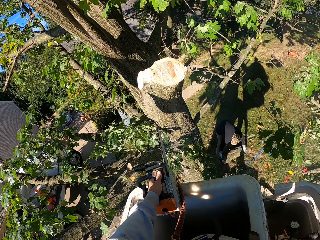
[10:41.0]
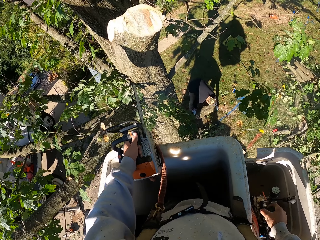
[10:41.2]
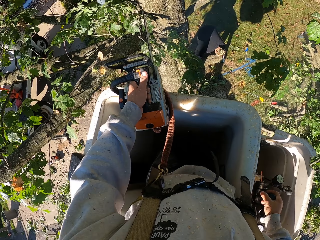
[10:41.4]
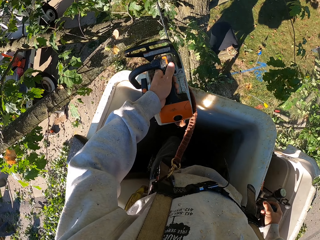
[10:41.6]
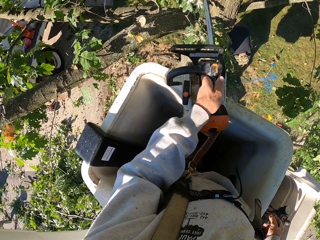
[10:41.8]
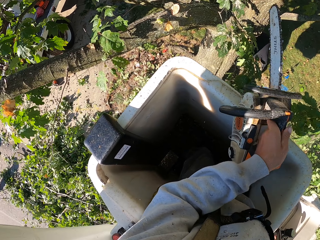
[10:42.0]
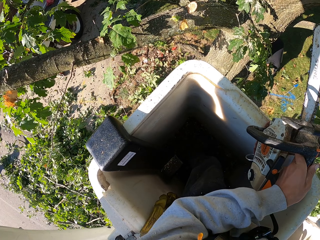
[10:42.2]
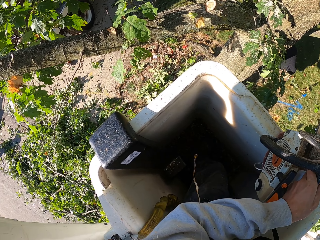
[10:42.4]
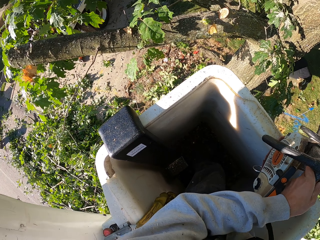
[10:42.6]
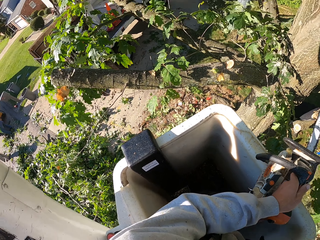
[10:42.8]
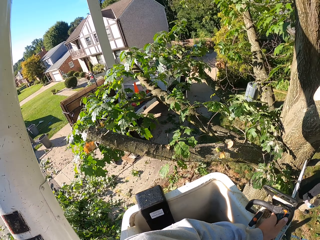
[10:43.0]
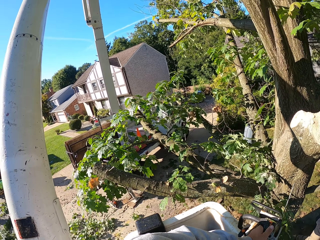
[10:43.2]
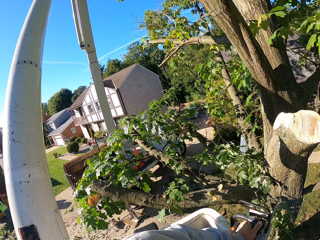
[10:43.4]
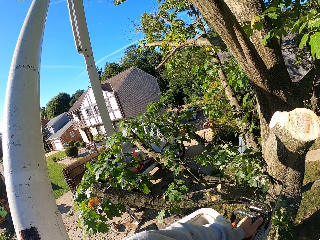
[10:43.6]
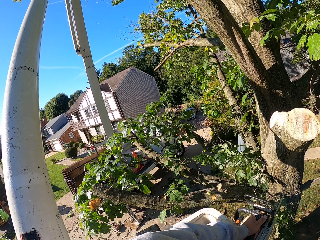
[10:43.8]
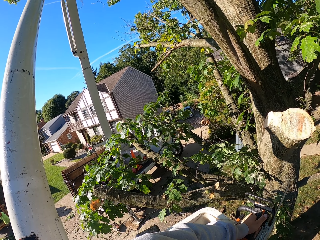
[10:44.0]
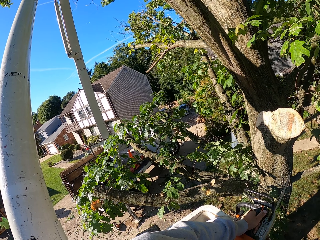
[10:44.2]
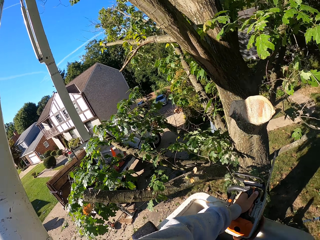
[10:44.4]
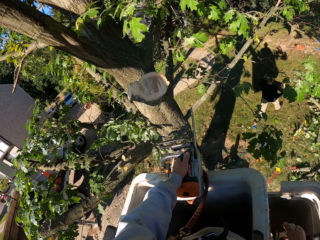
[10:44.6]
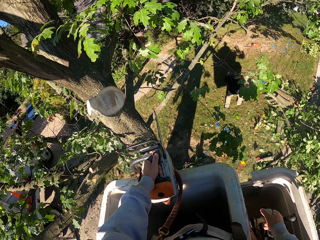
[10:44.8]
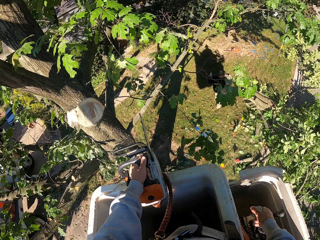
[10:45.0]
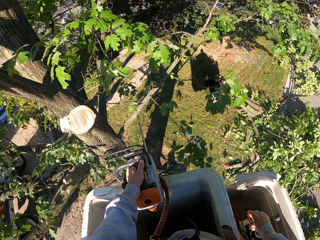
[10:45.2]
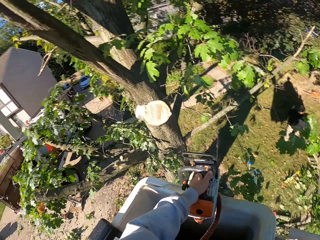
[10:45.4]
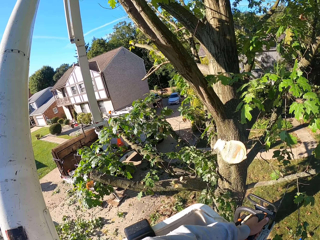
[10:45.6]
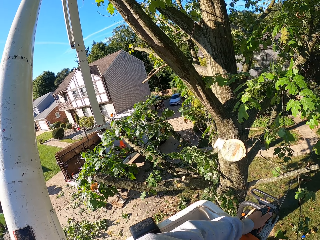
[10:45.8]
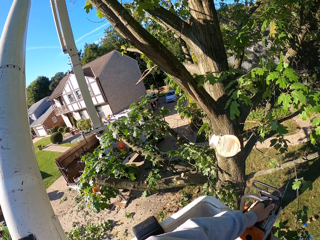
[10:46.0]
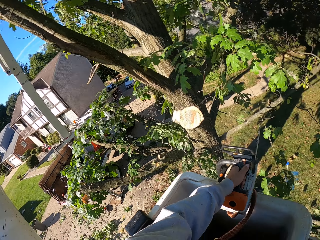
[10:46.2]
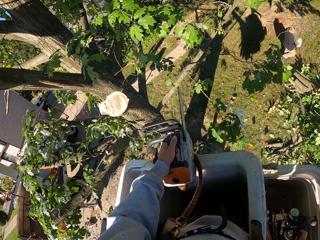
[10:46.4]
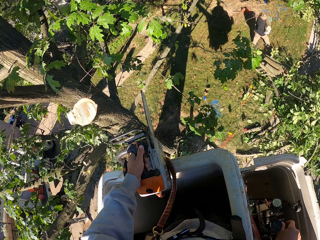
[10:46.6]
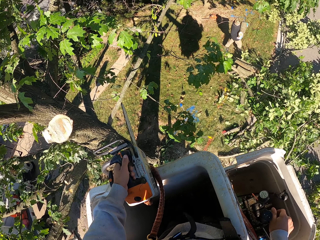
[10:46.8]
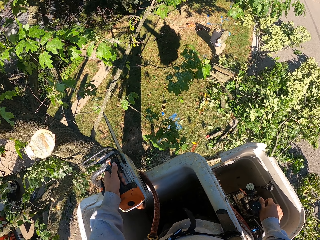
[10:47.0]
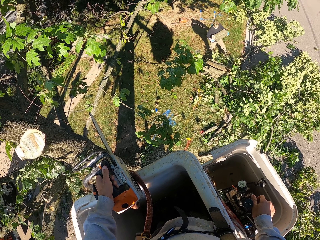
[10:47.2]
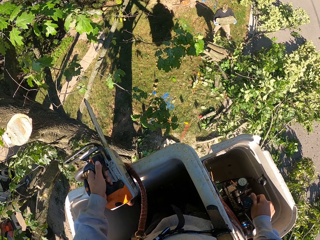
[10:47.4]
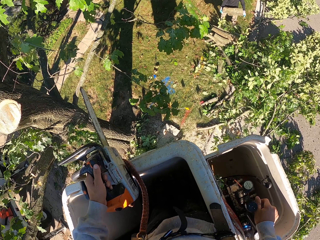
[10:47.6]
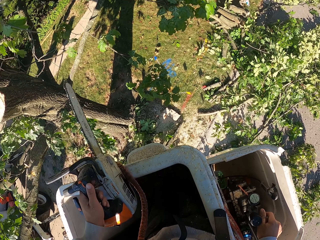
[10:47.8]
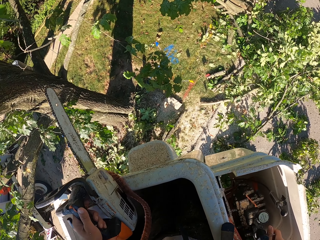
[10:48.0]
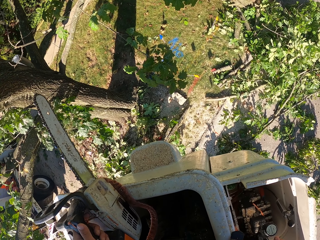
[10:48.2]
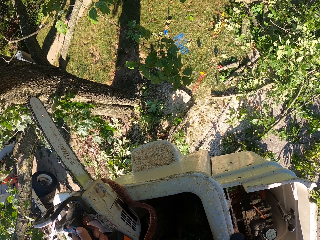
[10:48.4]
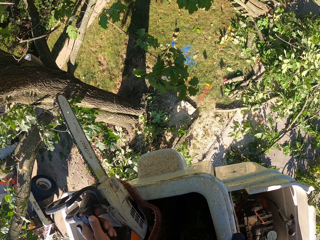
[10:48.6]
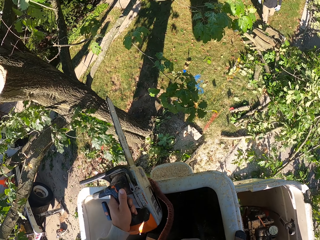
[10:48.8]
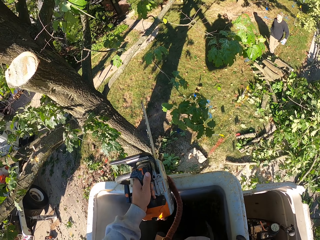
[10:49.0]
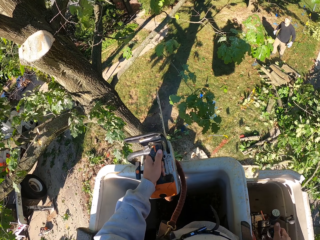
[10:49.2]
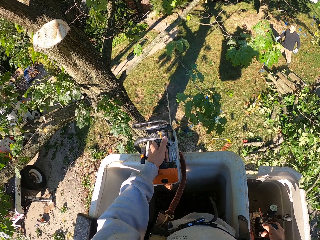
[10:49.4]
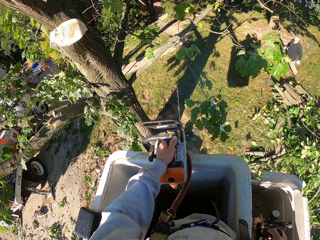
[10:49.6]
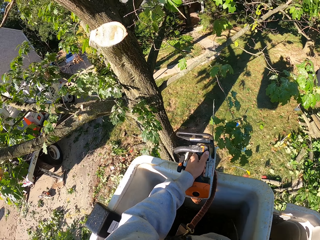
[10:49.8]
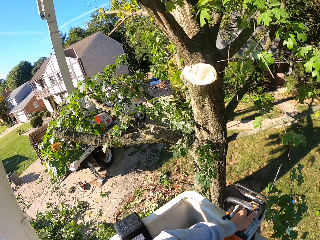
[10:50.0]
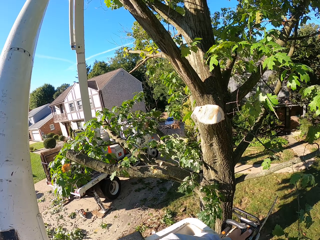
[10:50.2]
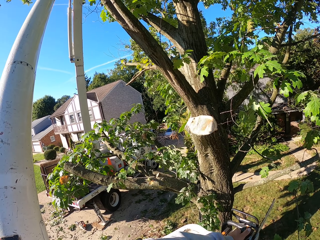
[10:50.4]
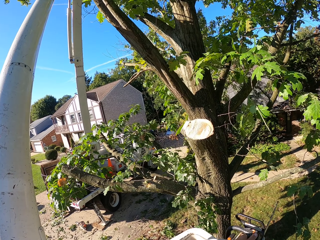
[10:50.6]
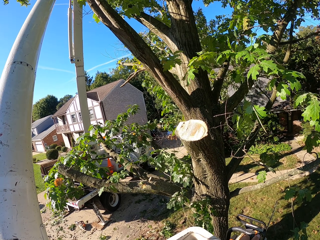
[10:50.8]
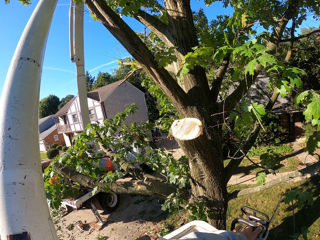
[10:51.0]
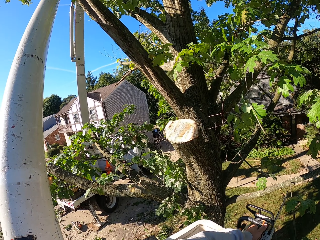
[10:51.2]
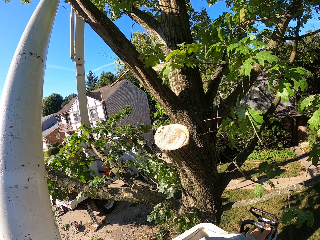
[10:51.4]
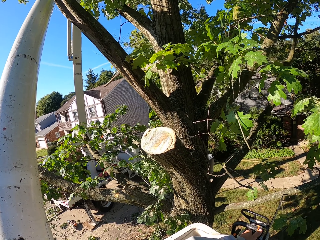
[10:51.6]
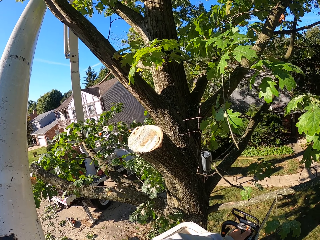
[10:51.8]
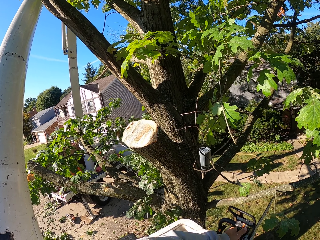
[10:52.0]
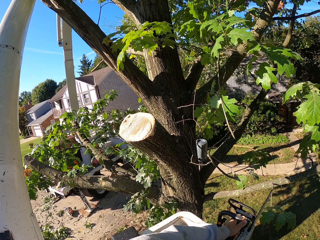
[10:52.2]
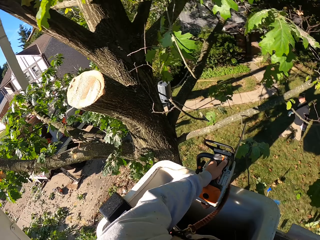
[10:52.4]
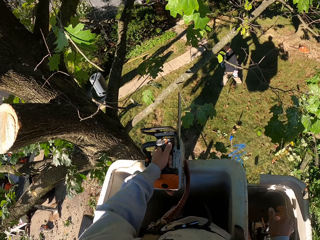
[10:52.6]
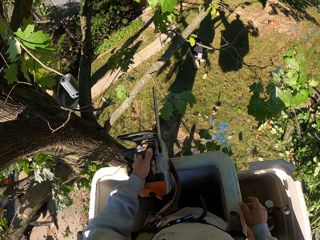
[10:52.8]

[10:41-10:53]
A man carries the branch from the ground with his hands. The man drops the branch in his hands on the ground. The camera wearer operates a lever of the aerial lift with his right hand. He cuts the tree branches with a power saw.

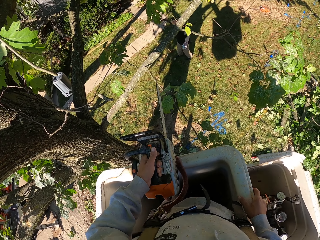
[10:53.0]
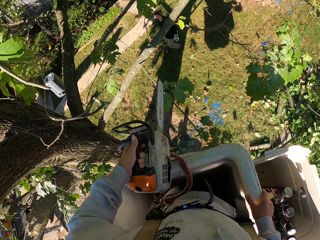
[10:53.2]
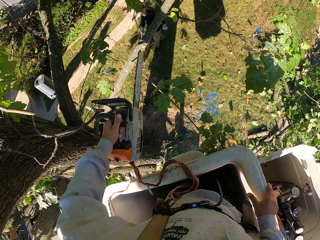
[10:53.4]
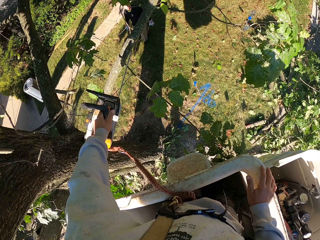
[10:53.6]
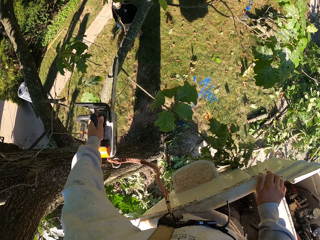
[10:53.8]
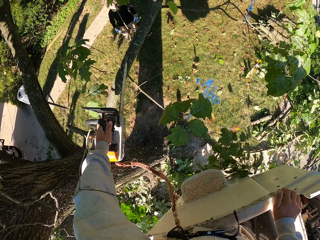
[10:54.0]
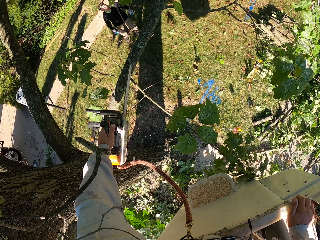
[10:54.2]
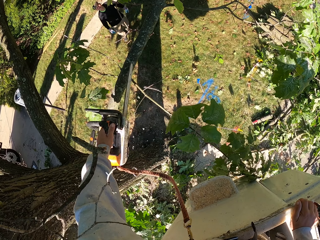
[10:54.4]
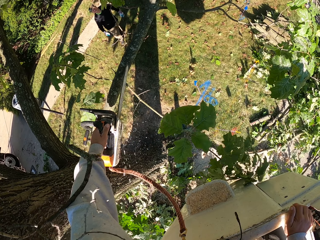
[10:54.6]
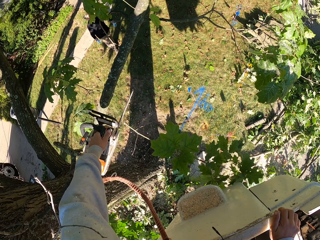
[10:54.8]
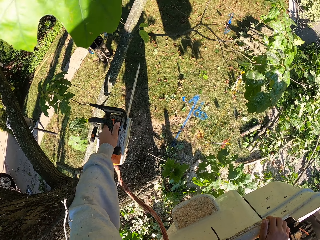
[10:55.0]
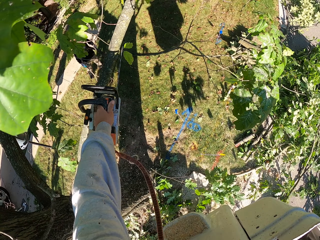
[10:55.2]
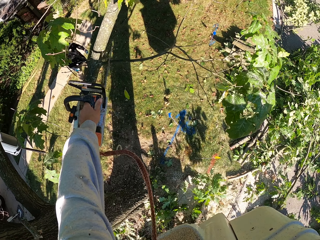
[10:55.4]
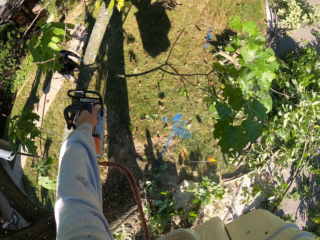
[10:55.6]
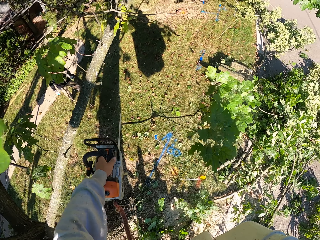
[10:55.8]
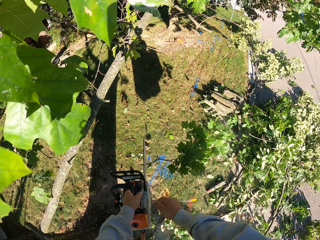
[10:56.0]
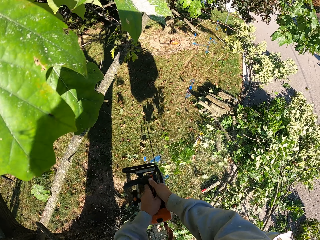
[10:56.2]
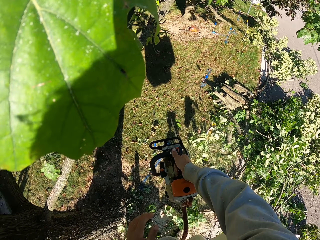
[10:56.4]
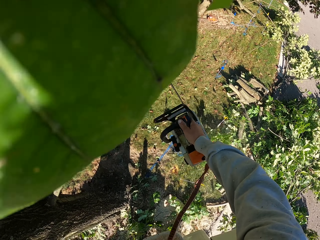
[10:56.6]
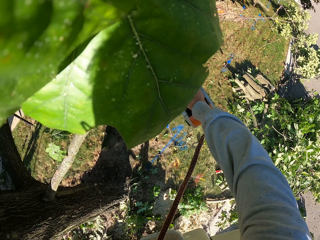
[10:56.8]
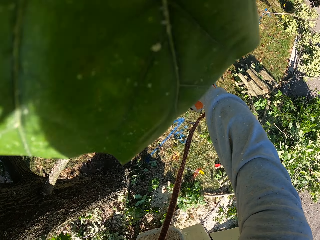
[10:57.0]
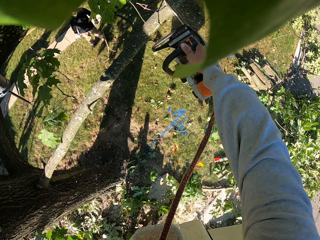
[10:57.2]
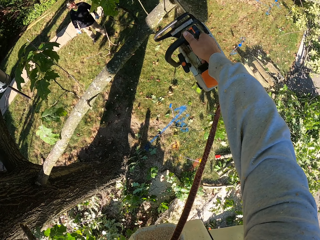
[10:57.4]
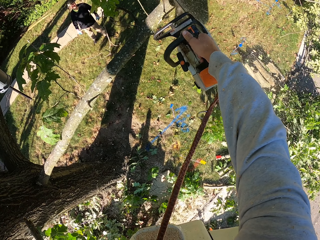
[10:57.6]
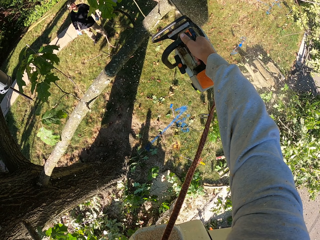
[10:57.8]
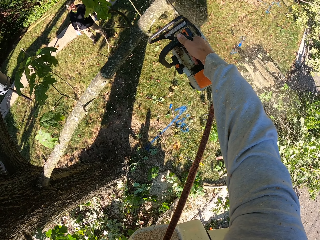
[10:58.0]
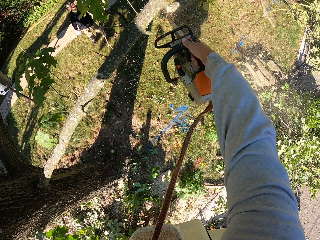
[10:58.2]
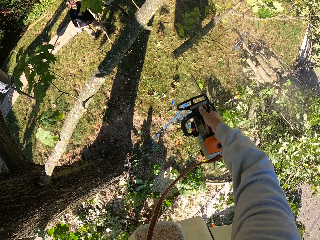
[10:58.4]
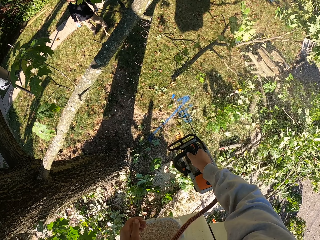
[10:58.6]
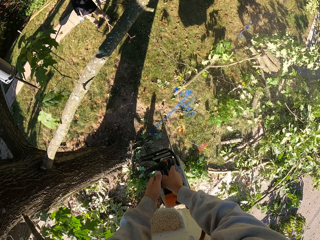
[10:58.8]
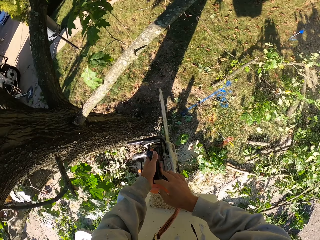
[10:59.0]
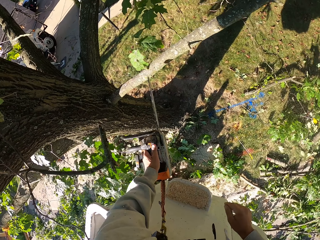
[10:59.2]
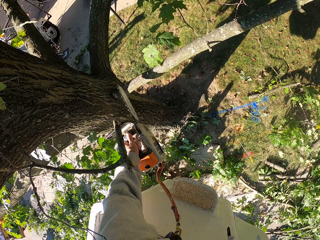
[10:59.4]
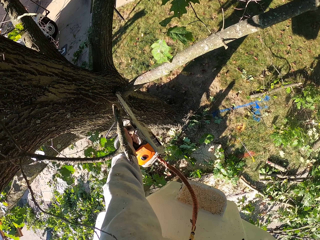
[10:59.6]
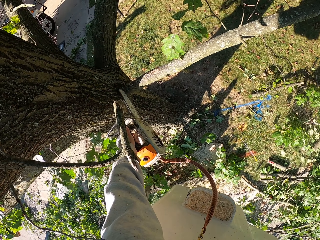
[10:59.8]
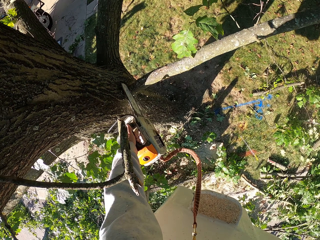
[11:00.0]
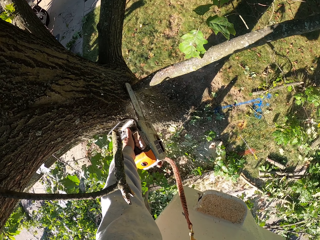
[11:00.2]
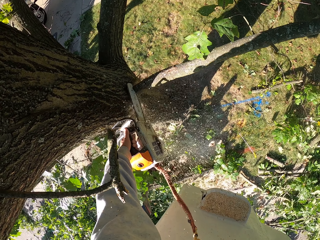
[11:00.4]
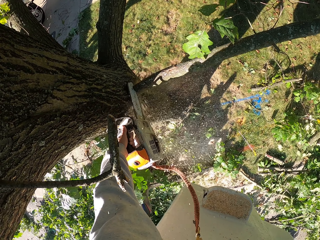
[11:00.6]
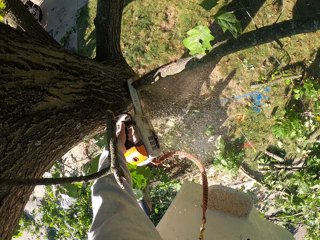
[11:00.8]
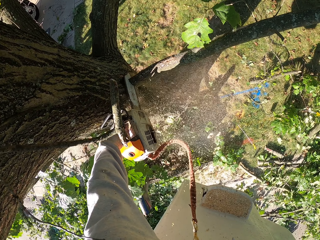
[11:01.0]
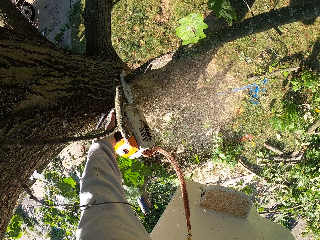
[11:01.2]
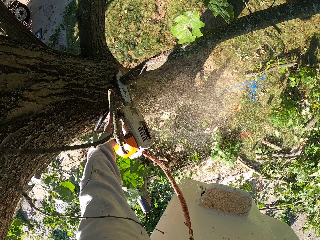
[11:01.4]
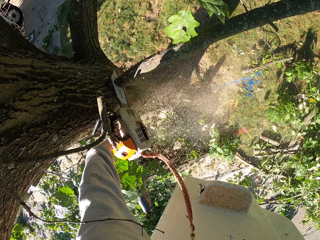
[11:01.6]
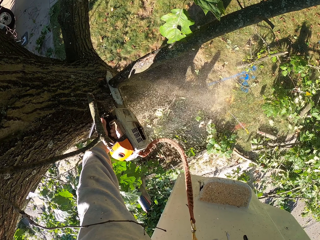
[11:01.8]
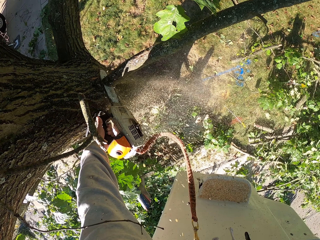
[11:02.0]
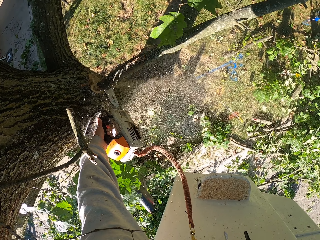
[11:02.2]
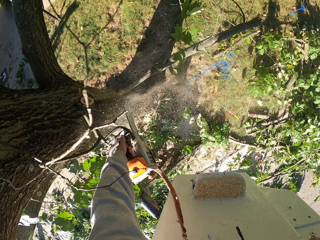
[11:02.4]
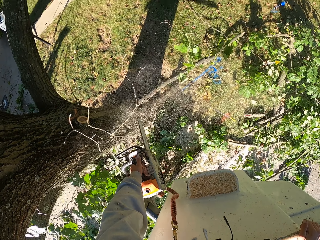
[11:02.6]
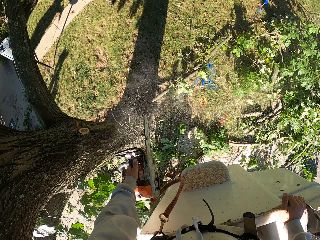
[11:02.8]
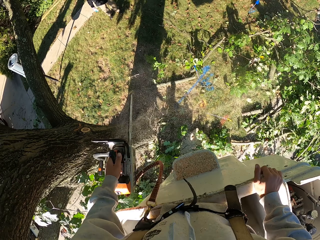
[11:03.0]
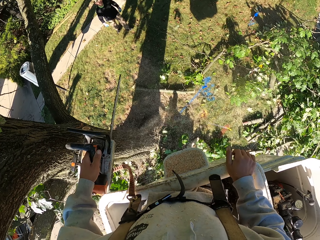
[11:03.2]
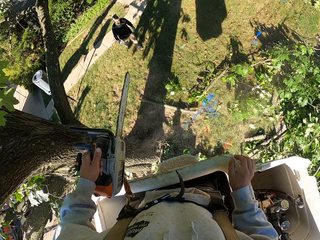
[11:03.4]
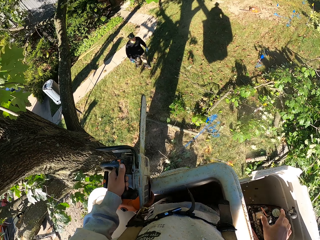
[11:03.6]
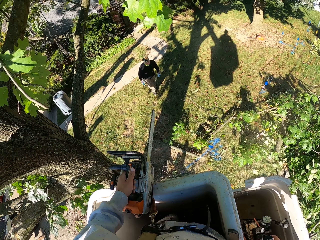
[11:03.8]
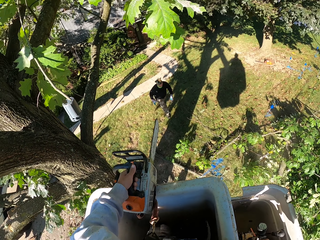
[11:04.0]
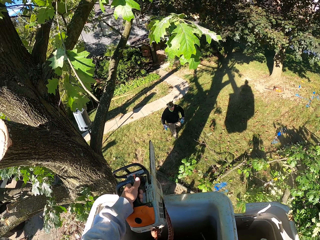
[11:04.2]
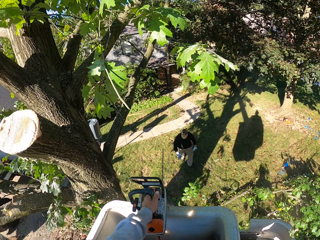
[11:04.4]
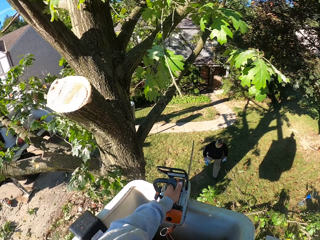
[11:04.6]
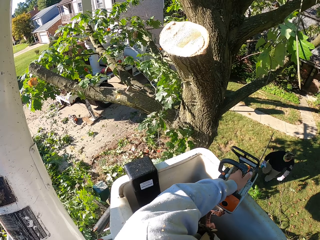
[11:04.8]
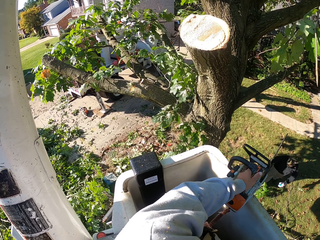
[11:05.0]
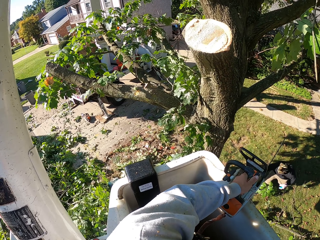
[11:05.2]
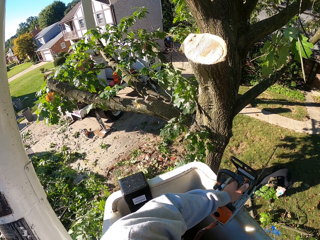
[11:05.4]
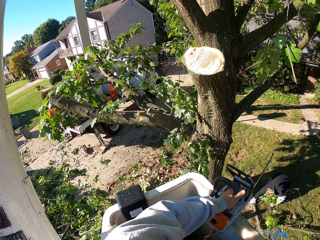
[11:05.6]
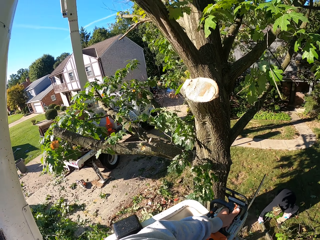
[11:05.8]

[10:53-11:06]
The camera wearer places his right hand on the carriage of the aerial lift. He cuts the runner of a plant with the chain saw in his left hand. He cuts a branch of the tree with the chain saw in his left hand. He passes the chain saw from his left hand to his right hand. He cuts a branch of the tree with the chain saw in his right hand. He passes the chain saw from his right hand to his left hand. He cuts a branch of the tree with the chain saw in his left hand. He places the chain saw in his left hand on the carriage of the aerial lift.
